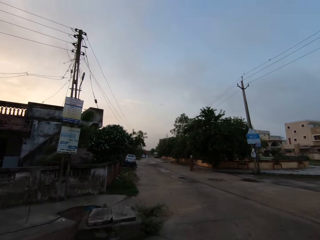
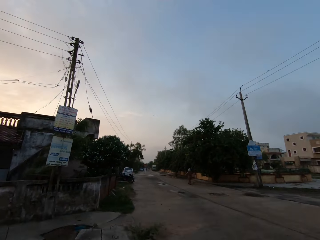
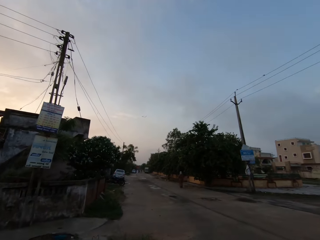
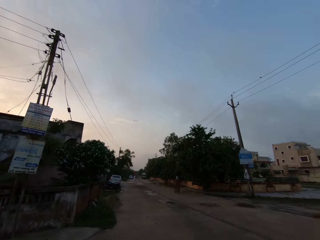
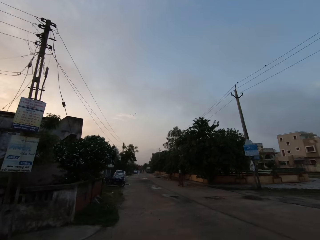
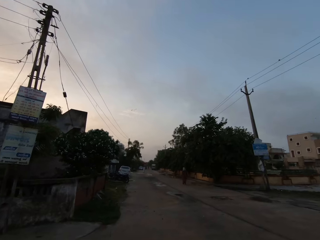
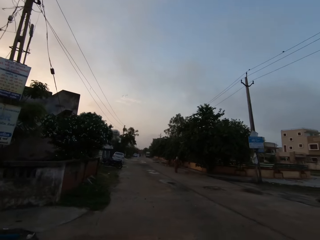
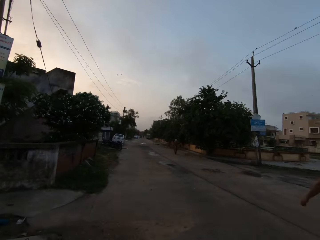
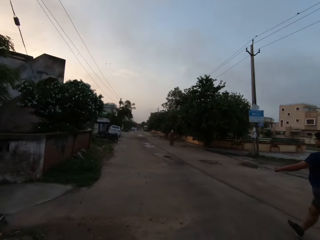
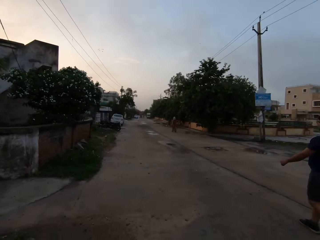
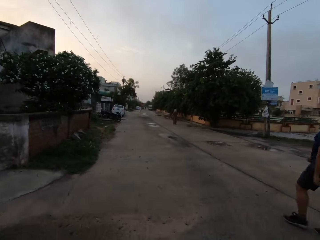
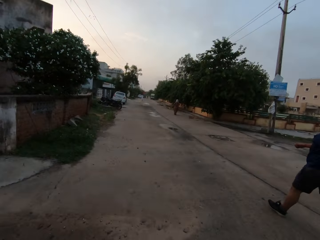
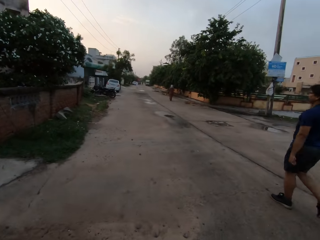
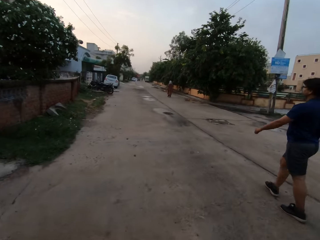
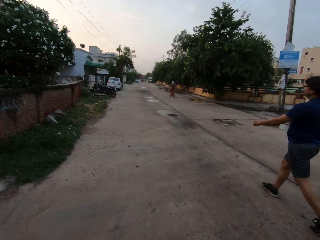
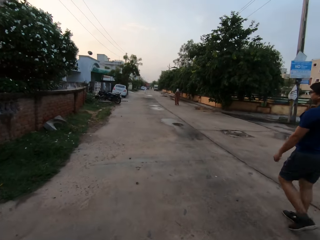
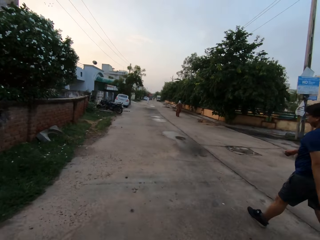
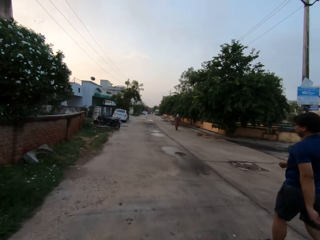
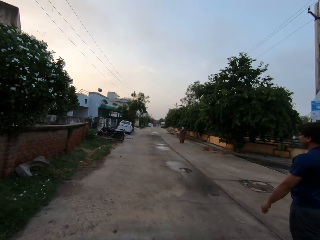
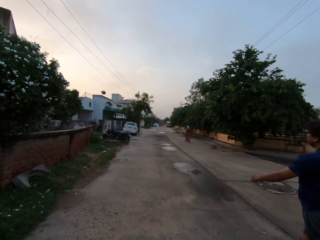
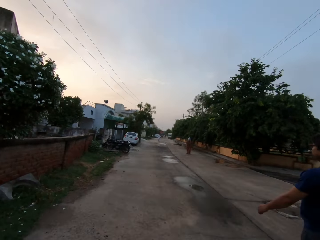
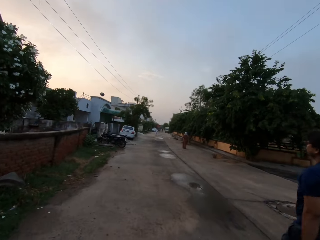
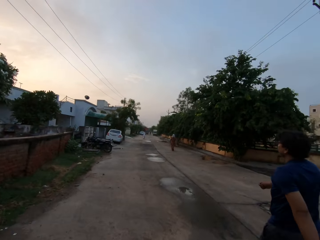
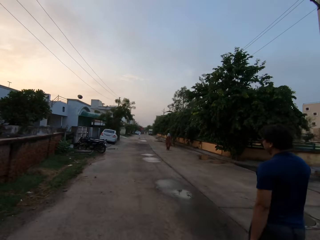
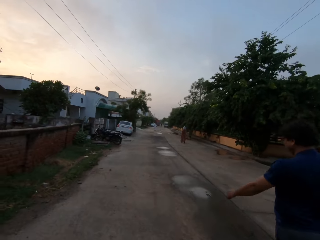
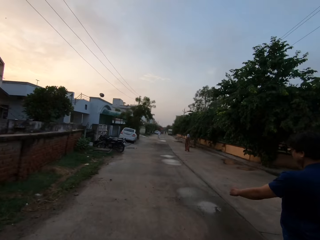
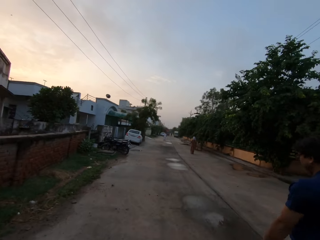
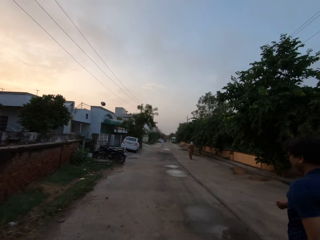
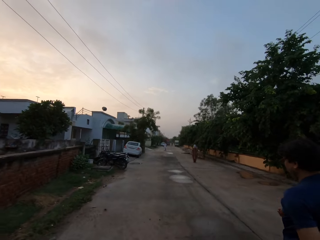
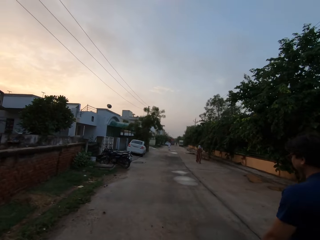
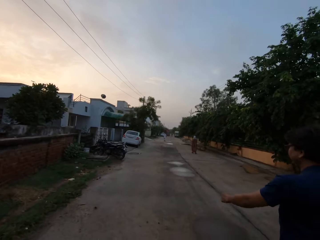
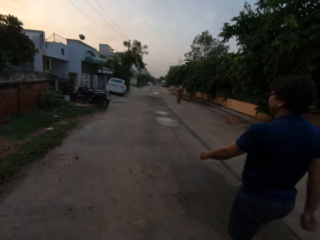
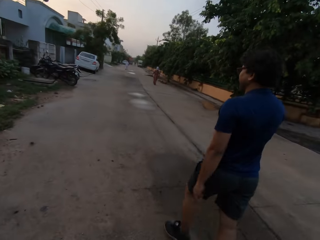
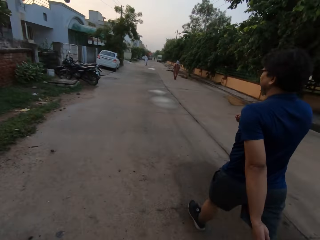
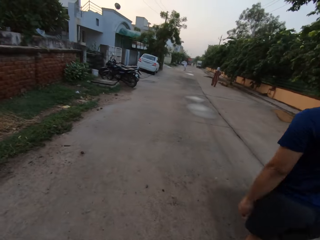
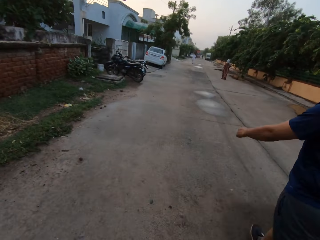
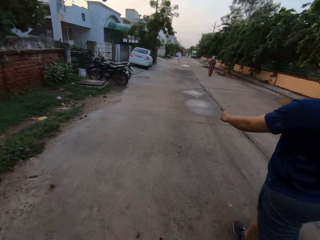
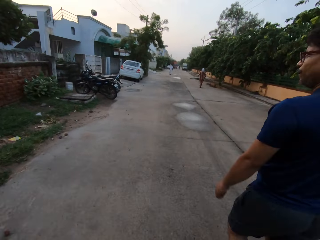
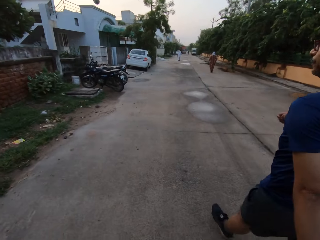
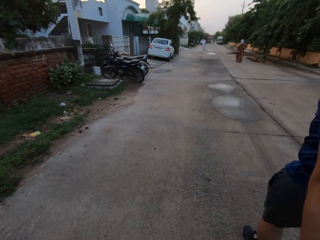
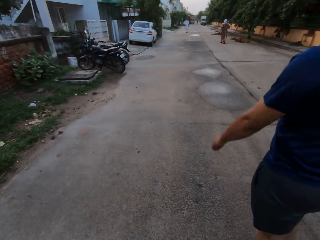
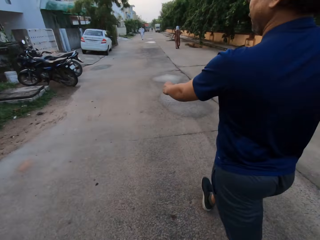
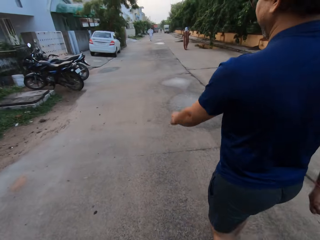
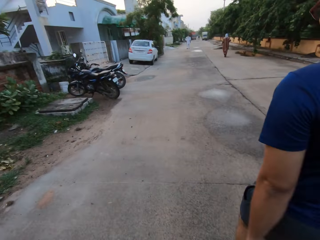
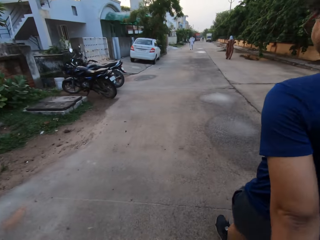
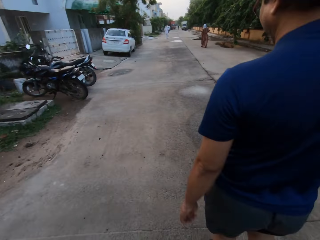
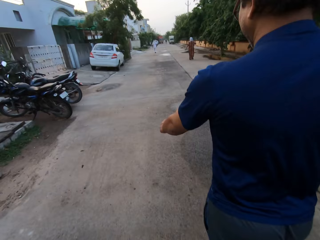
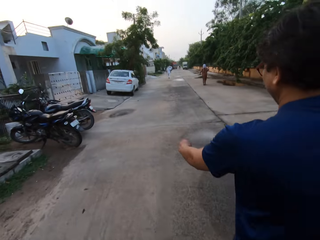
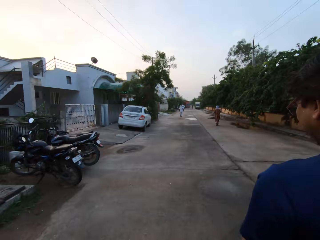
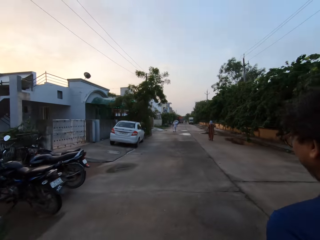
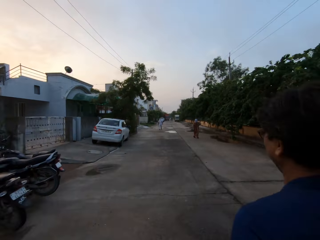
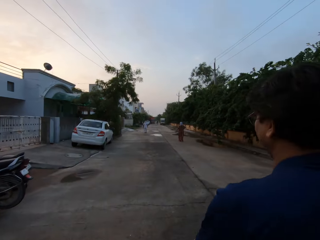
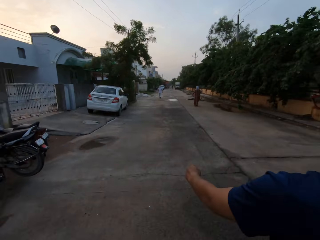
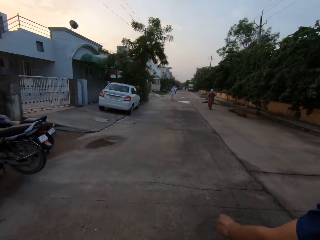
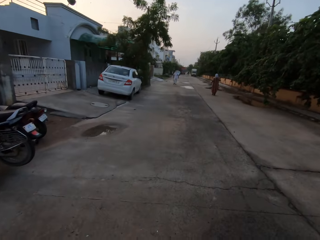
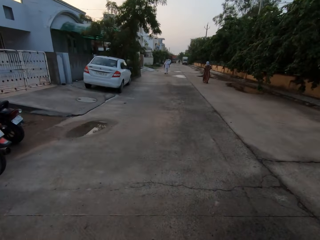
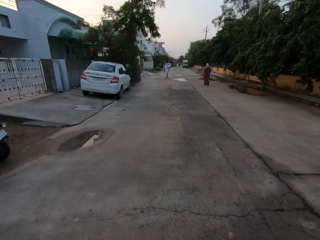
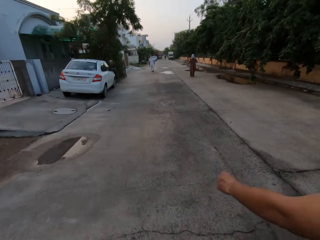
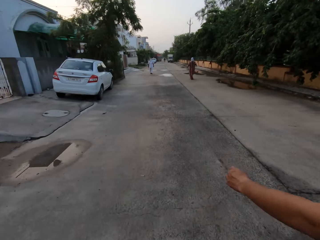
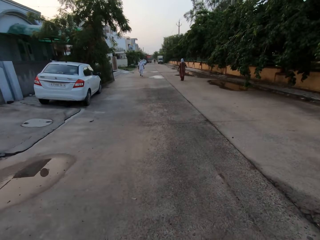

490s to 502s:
A man walks along the road. The camera wearer walks along the road.

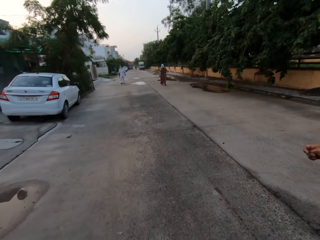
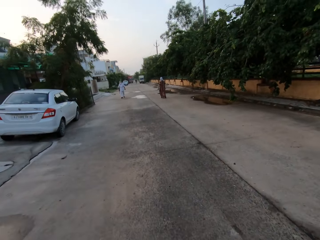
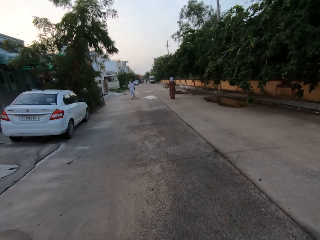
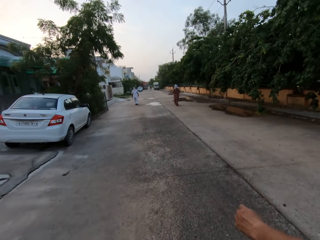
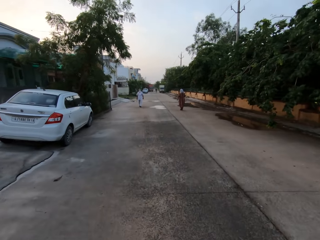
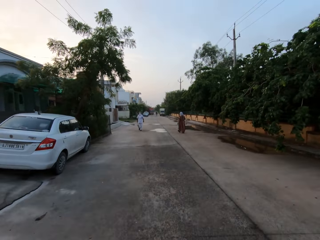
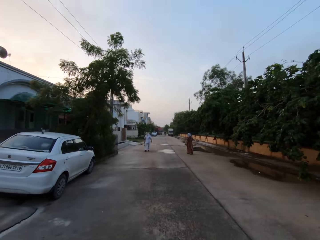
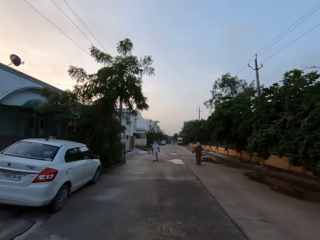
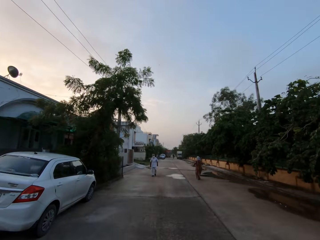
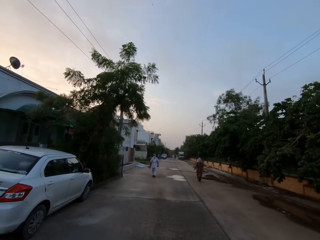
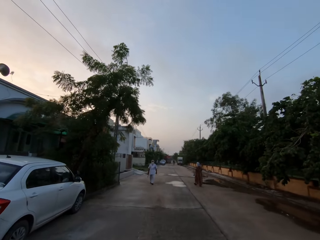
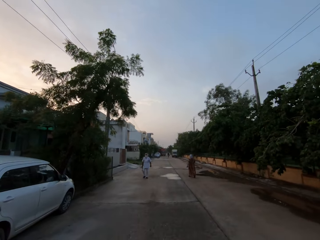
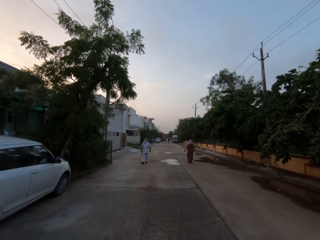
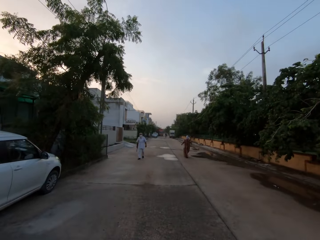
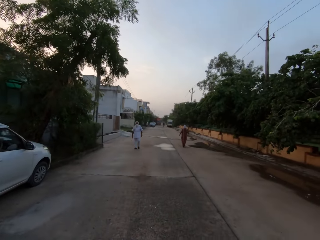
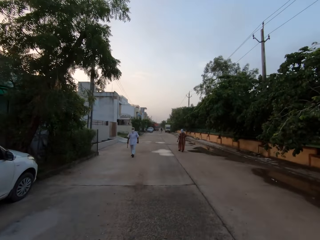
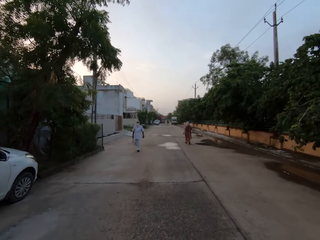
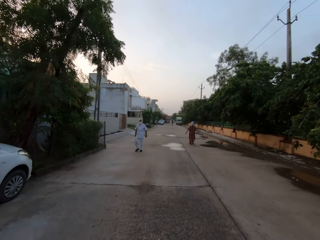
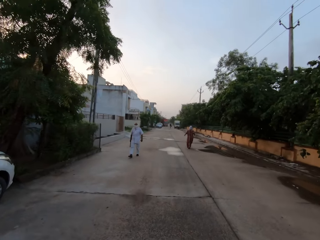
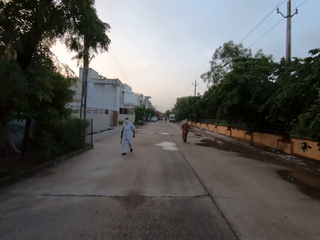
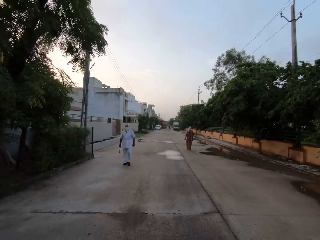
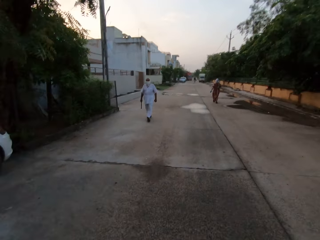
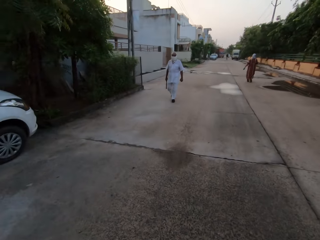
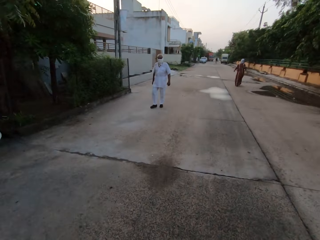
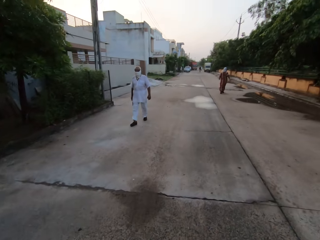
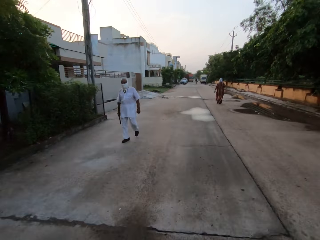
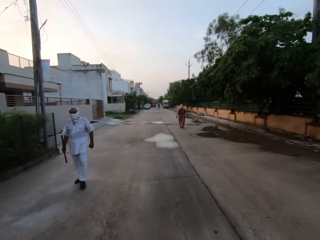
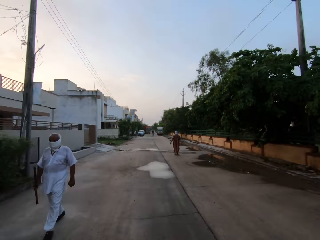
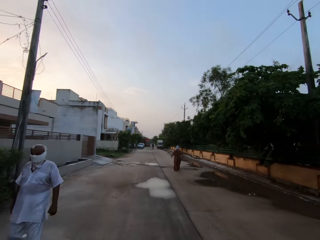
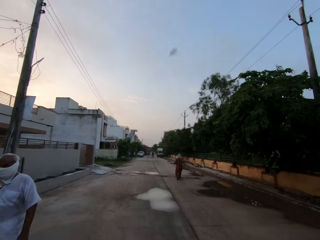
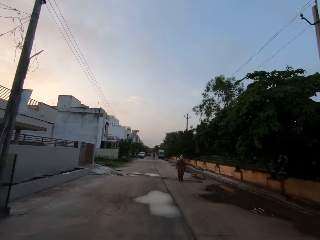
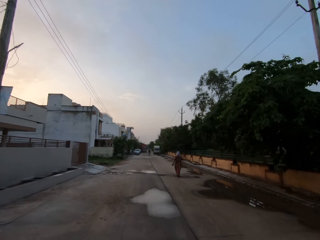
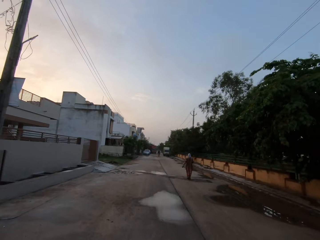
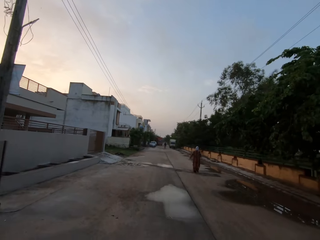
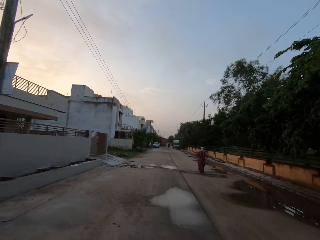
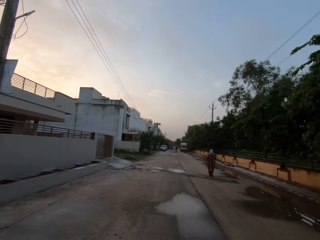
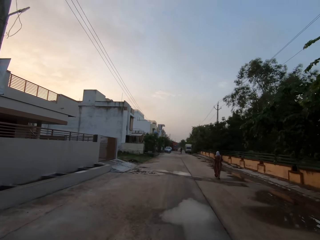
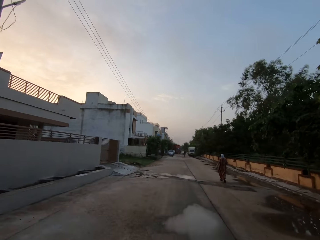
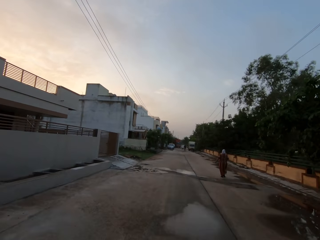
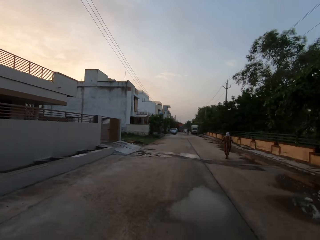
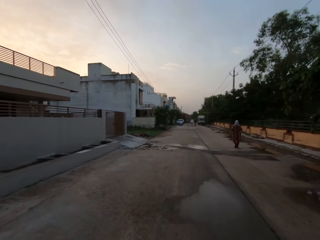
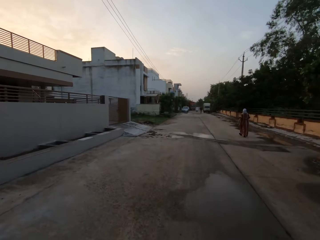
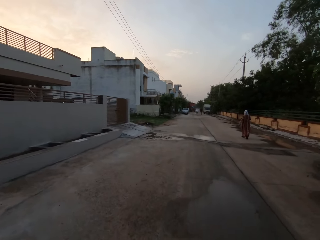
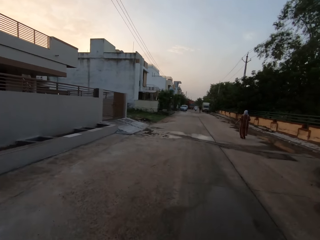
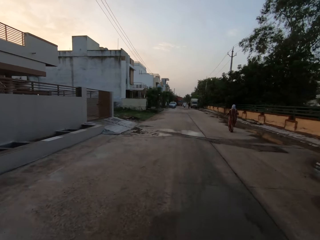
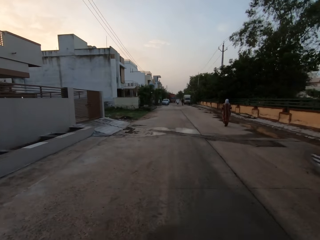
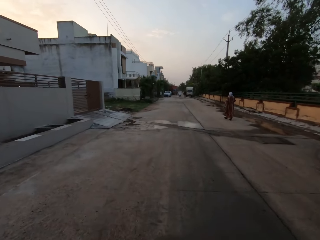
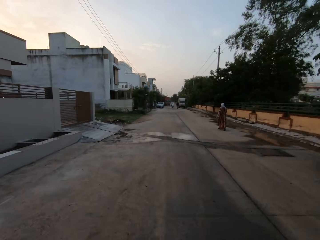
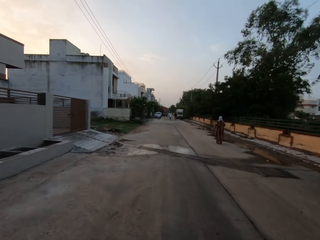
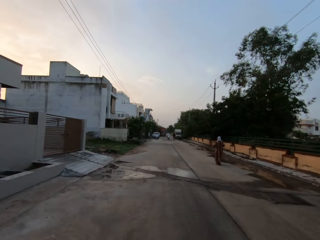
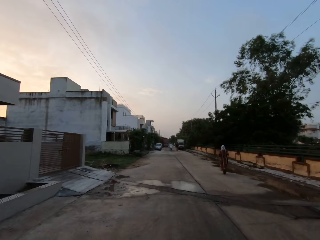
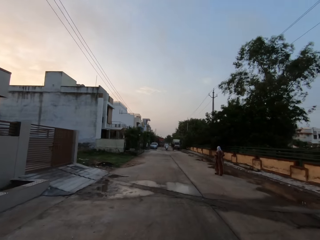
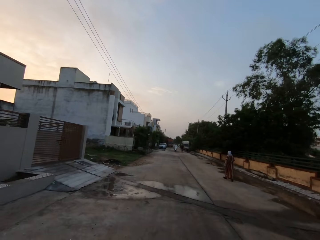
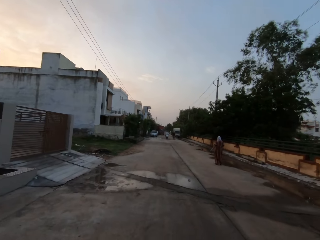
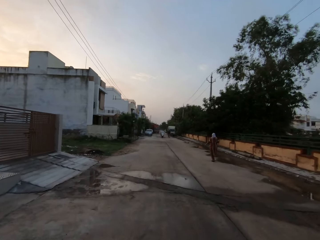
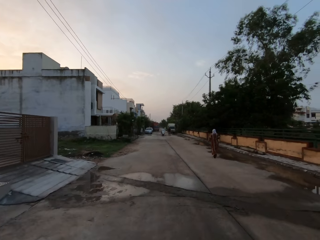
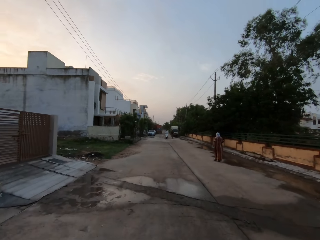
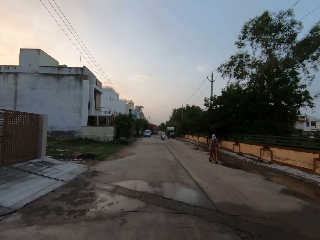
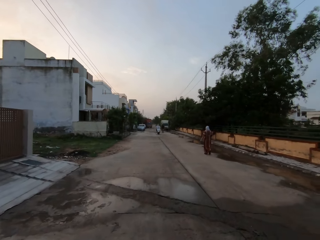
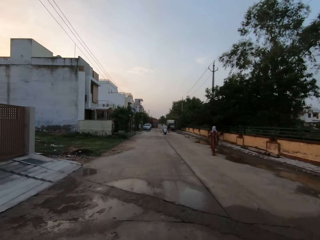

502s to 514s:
A man walks past the camera wearer and another man.
